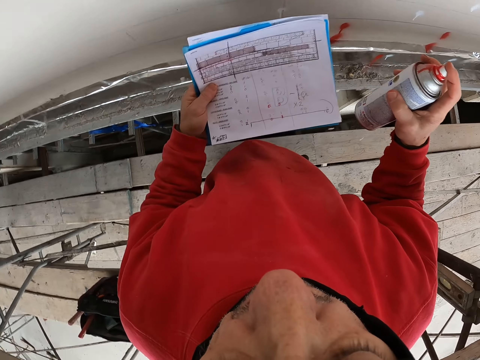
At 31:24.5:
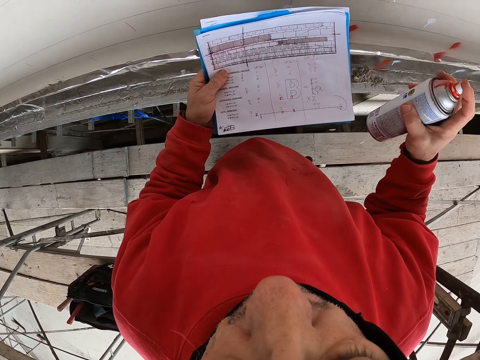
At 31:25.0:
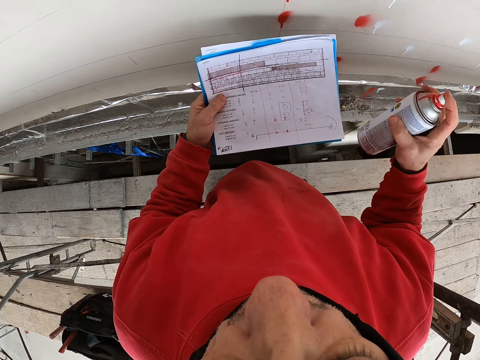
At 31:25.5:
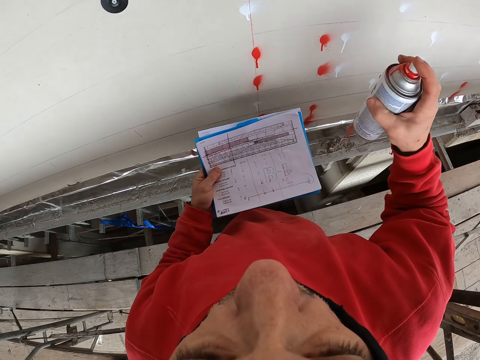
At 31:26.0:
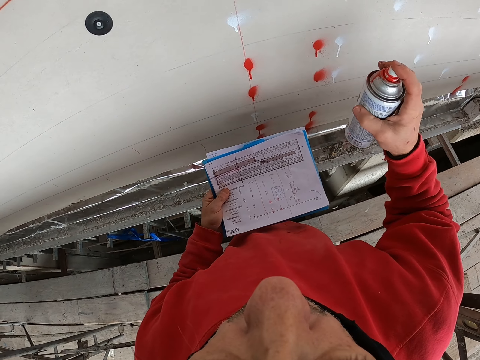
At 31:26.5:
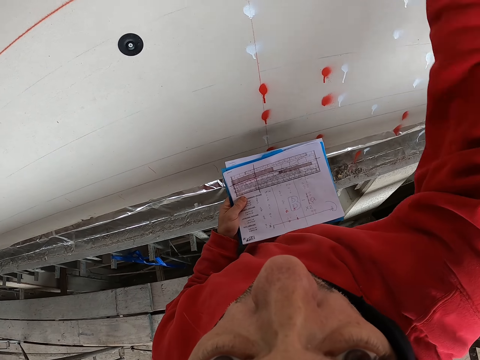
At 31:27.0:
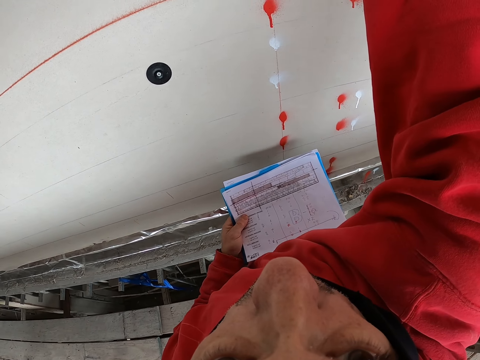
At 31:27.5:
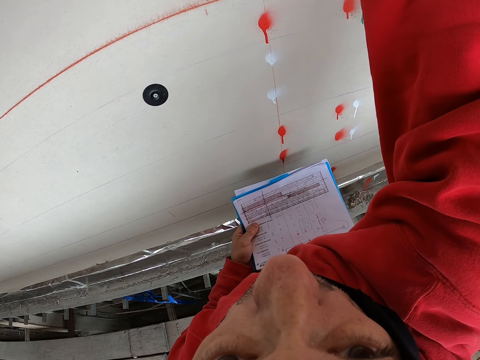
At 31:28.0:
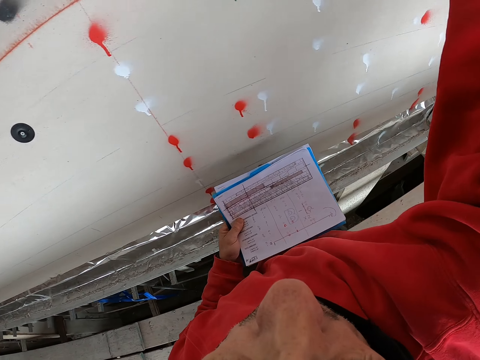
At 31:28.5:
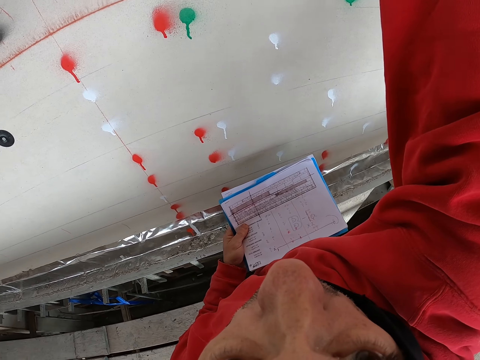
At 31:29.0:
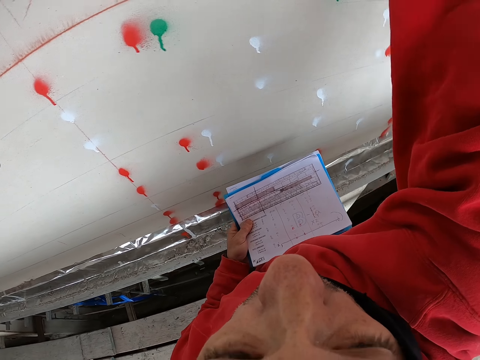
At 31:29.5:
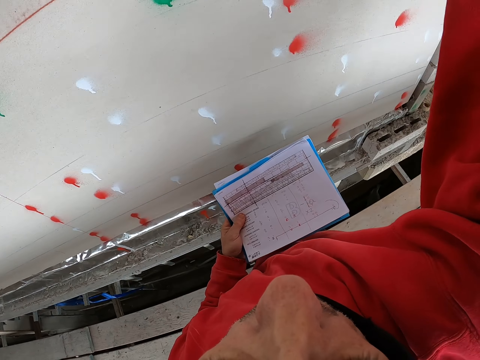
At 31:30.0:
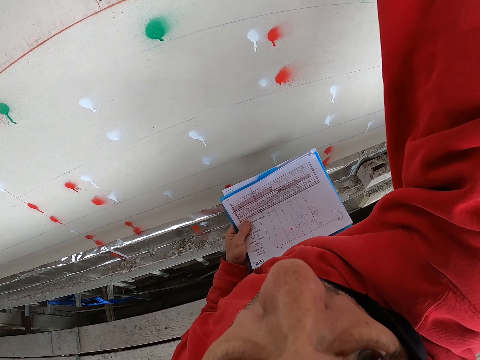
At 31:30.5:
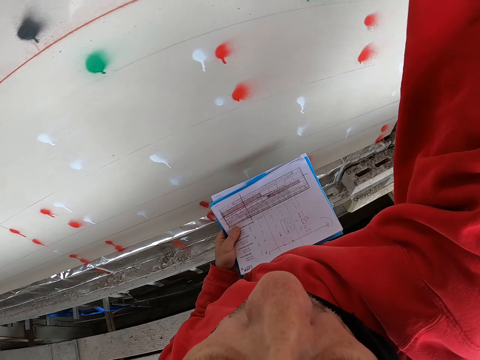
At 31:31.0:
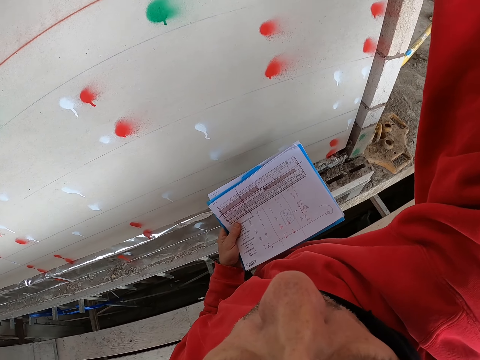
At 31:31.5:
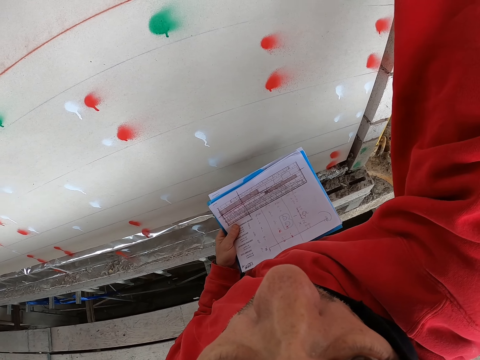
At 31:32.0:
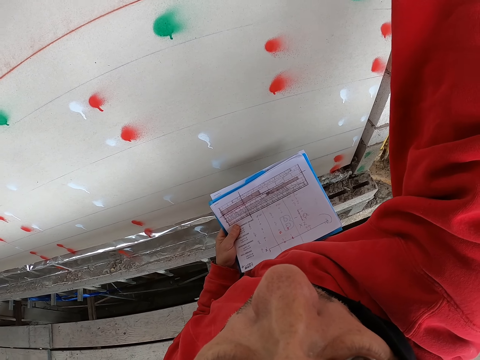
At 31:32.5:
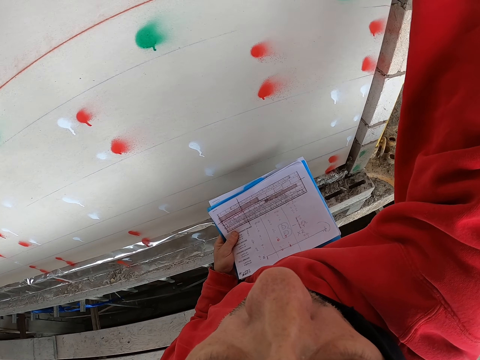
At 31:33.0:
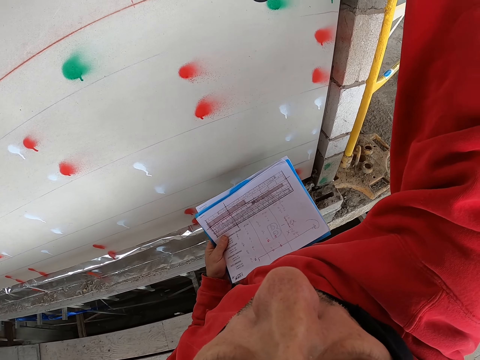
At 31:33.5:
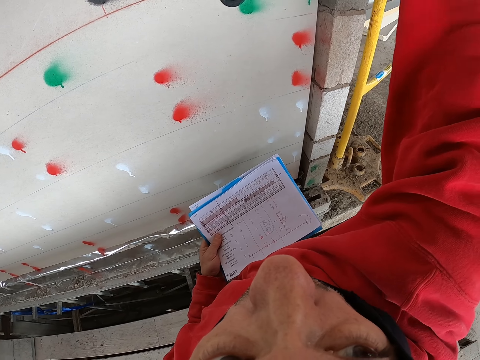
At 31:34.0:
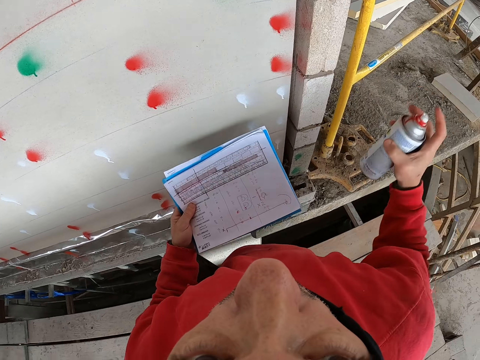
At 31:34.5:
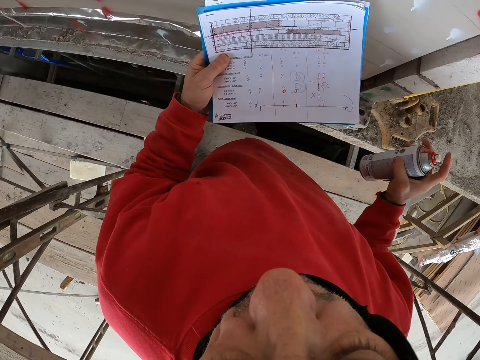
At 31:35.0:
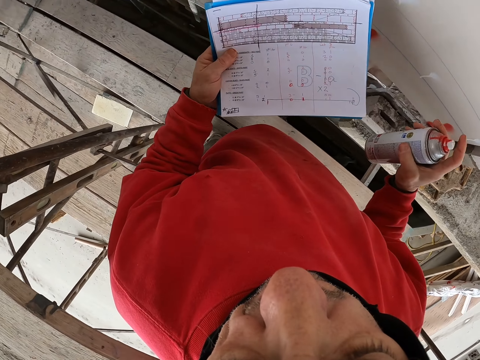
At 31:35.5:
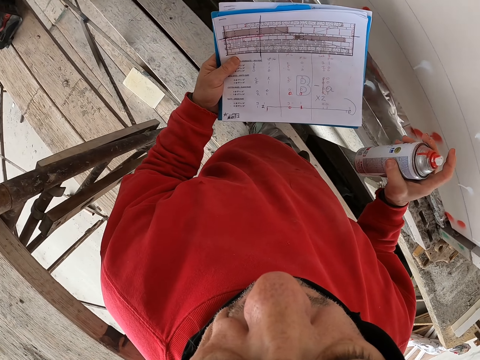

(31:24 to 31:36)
The camera wearer sprays the color on the wall.

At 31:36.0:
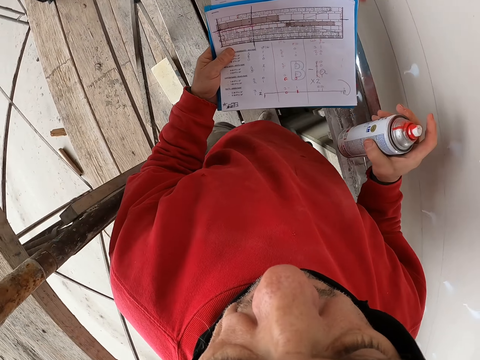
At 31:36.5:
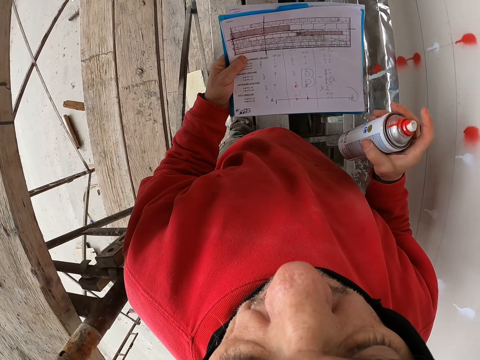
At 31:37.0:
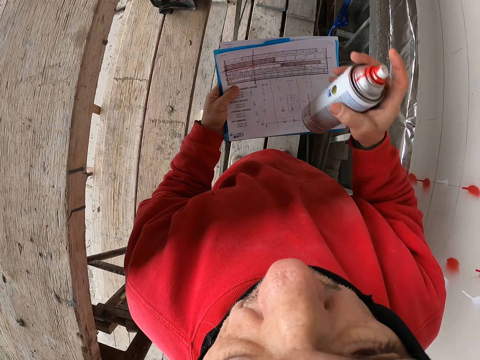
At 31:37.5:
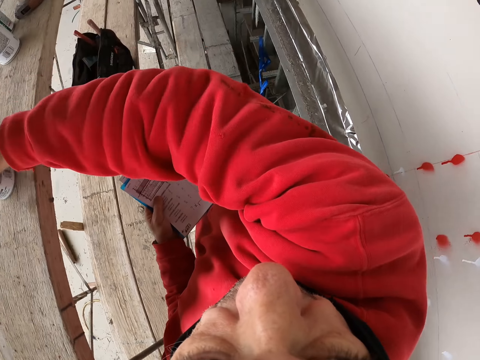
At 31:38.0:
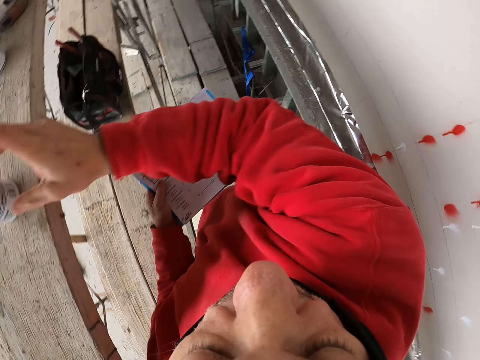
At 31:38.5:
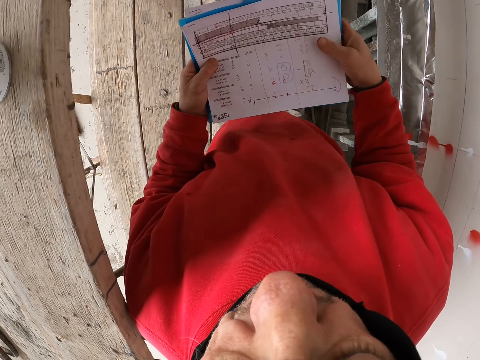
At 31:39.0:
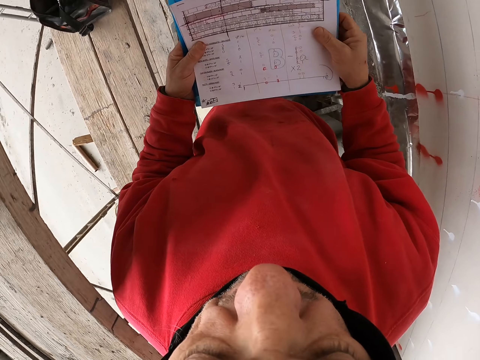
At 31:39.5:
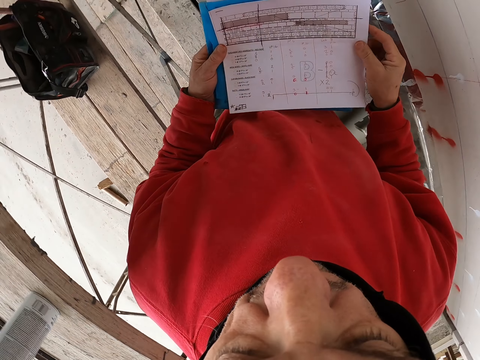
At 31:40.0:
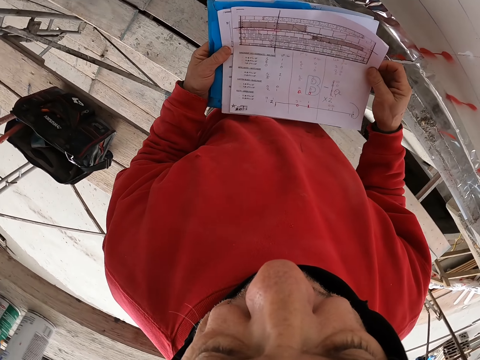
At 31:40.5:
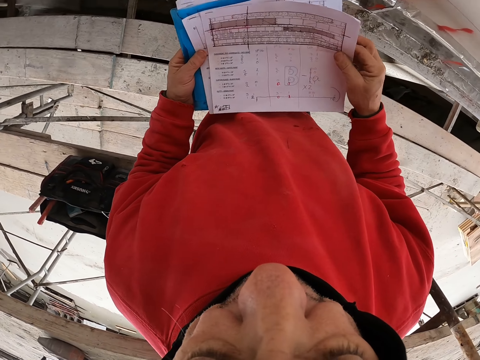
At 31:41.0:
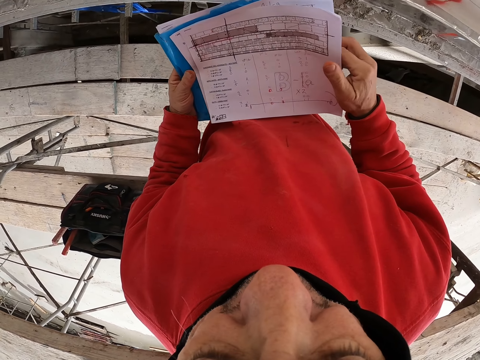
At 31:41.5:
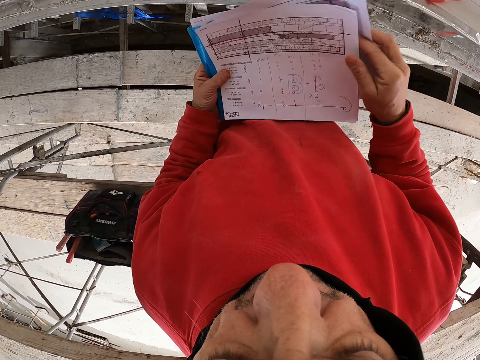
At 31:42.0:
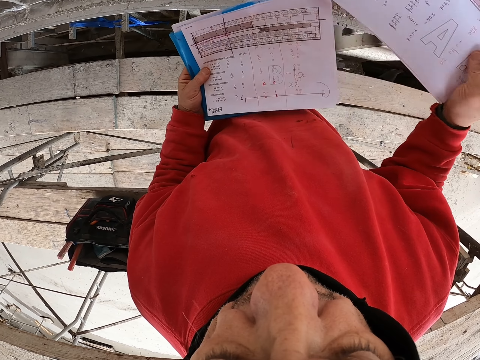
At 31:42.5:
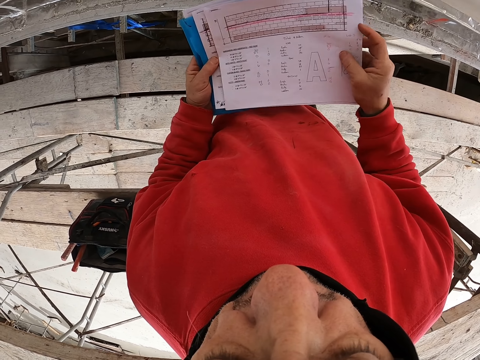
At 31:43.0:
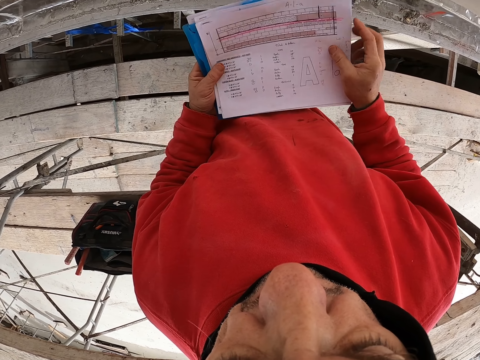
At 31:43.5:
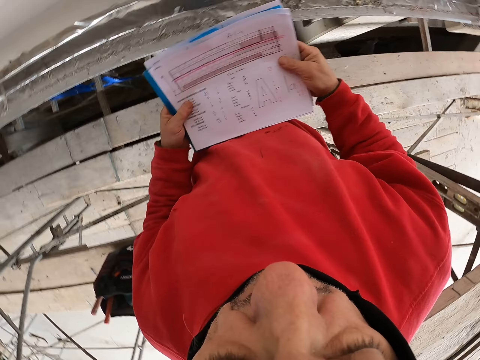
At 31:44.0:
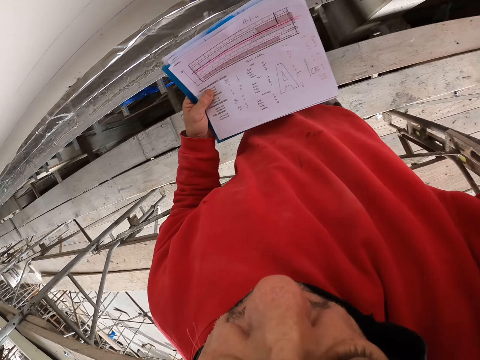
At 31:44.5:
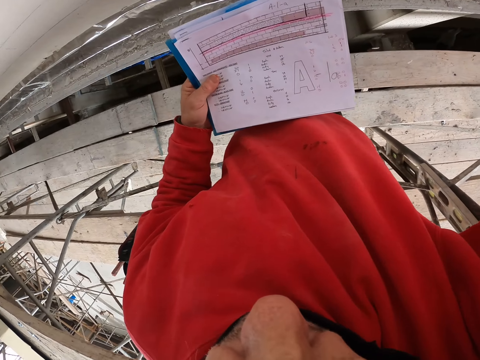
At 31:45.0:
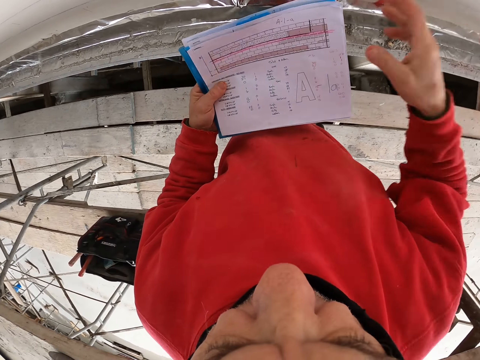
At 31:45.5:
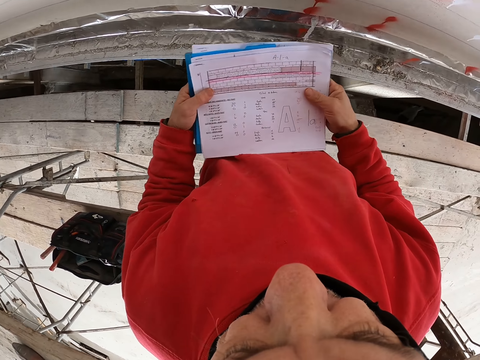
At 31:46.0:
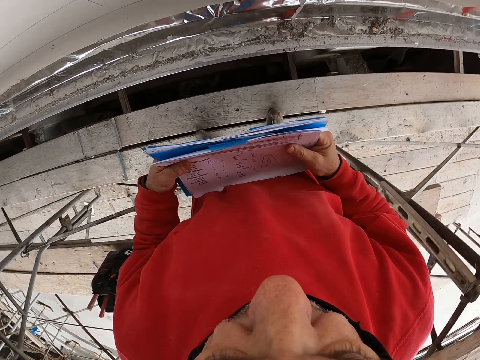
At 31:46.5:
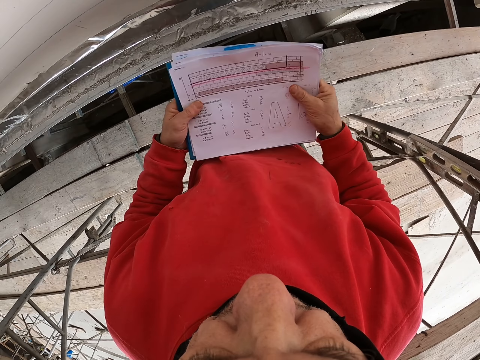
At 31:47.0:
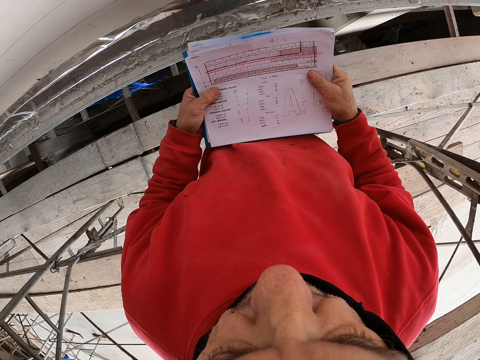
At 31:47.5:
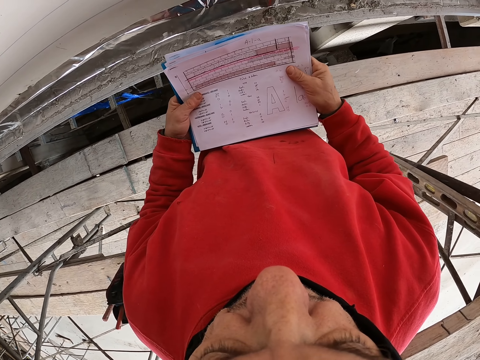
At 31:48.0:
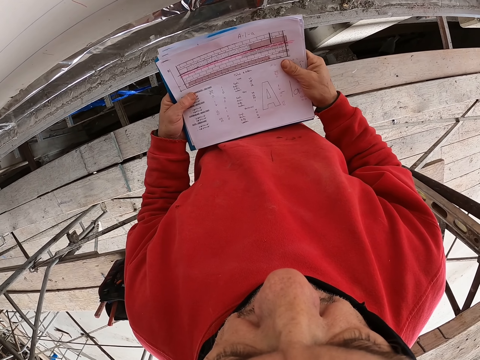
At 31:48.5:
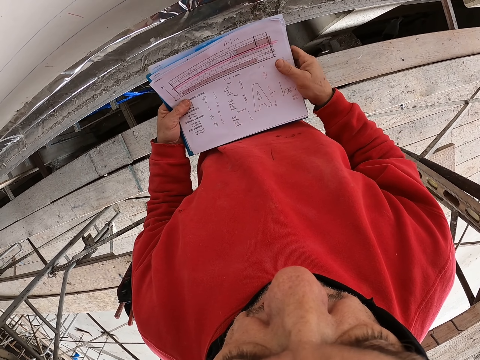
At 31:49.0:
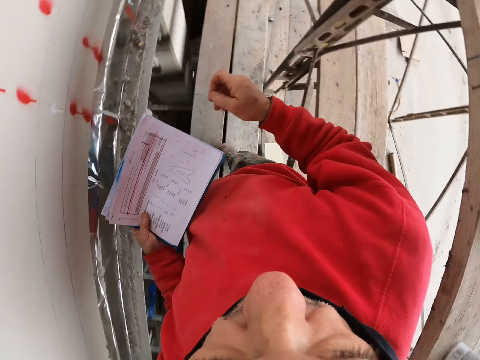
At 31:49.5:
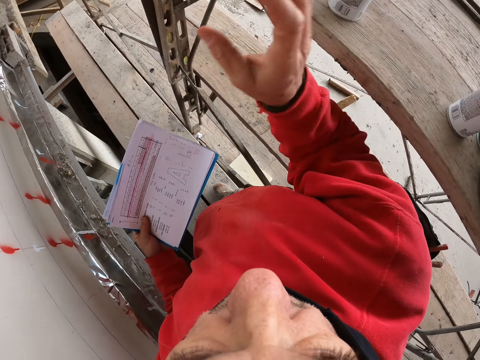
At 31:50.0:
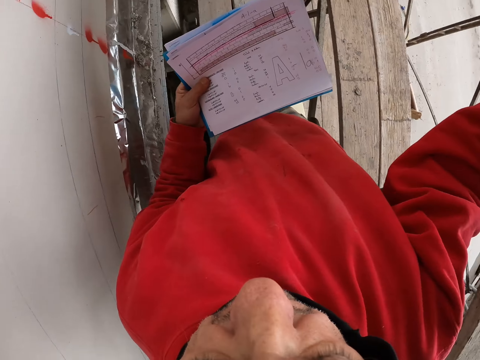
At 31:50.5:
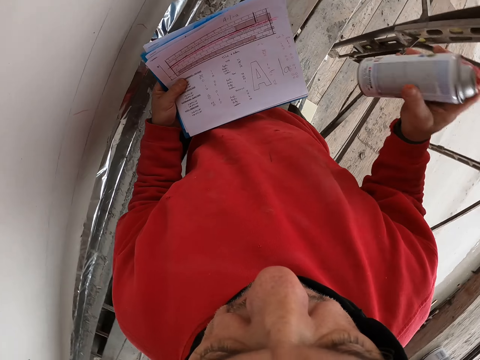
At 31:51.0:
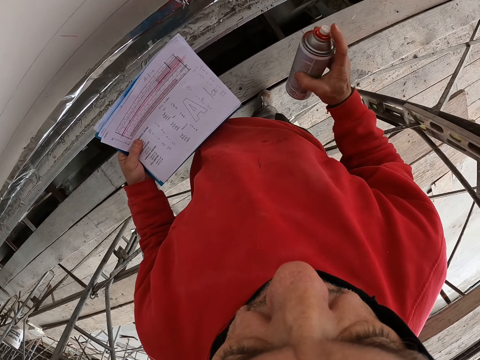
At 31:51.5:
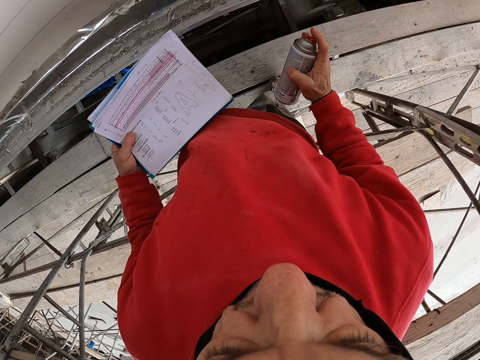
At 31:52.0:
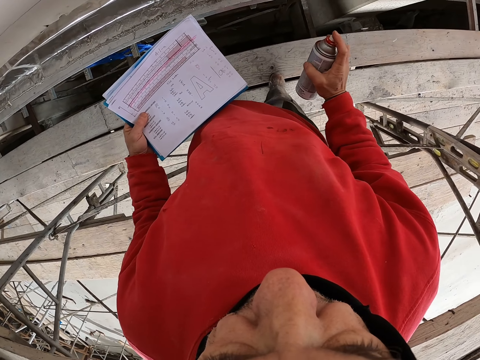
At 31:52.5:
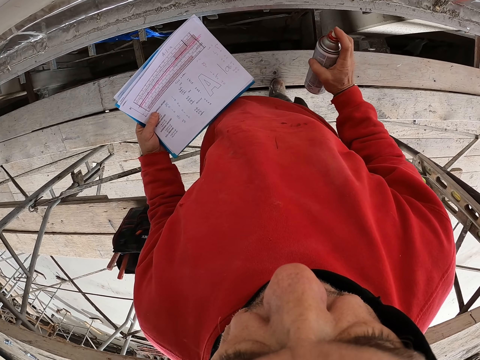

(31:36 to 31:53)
The camera wearer walks a few steps. They put down the spray bottle. They touch the paper with both hands. They take the other piece of paper. They put down the piece of paper. They look at the piece of paper. They reach out for the spray paint with the right hand. They take the spray. They shake the spray bottle.
